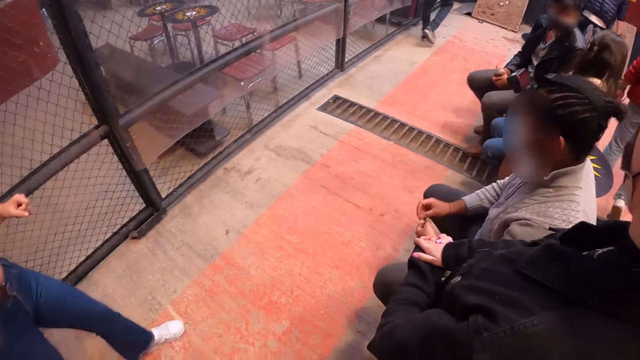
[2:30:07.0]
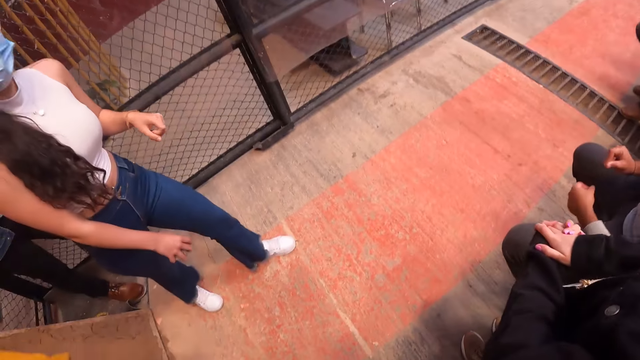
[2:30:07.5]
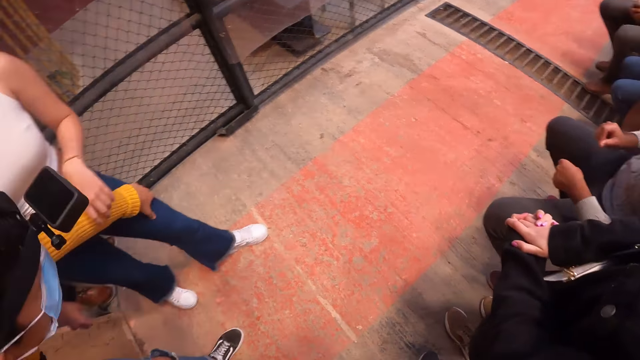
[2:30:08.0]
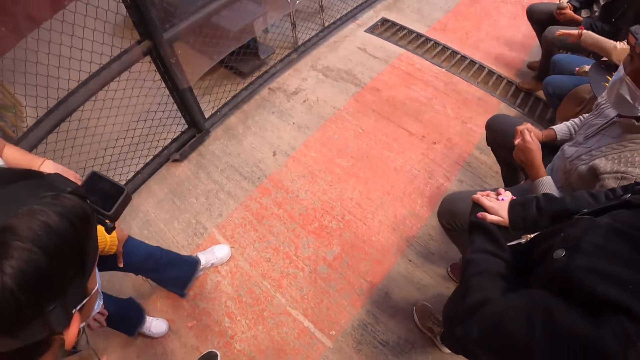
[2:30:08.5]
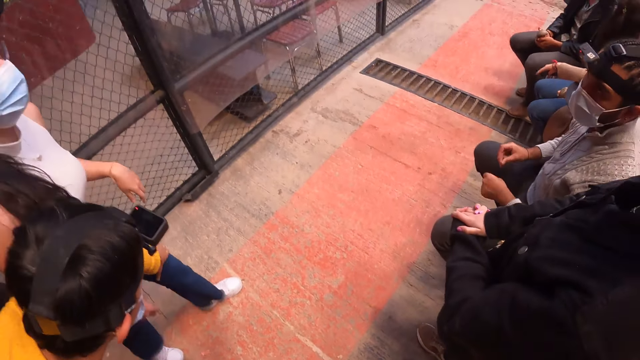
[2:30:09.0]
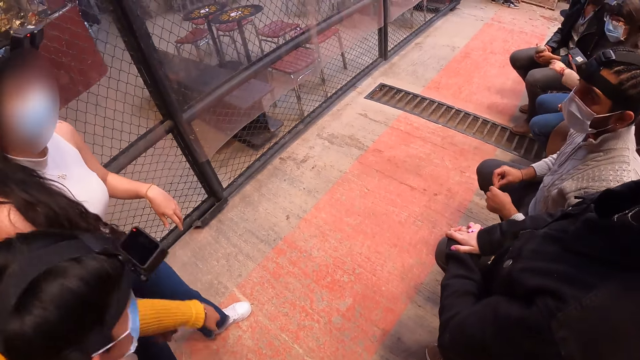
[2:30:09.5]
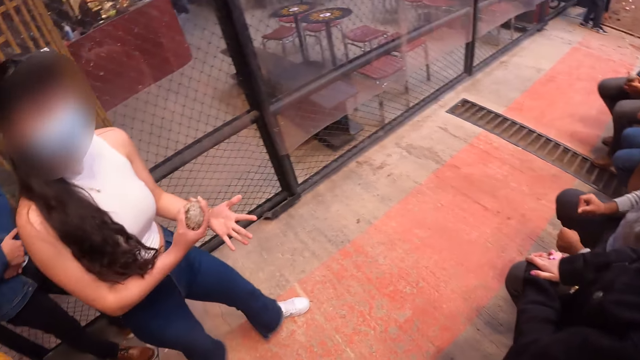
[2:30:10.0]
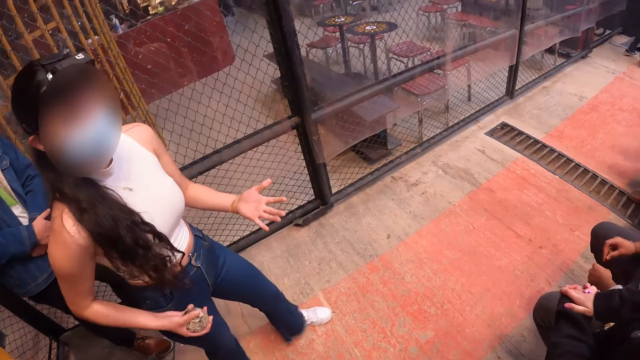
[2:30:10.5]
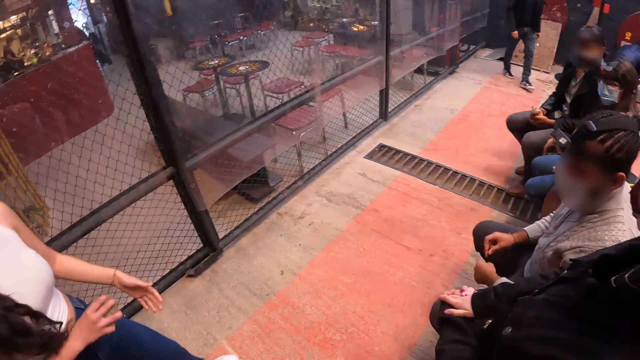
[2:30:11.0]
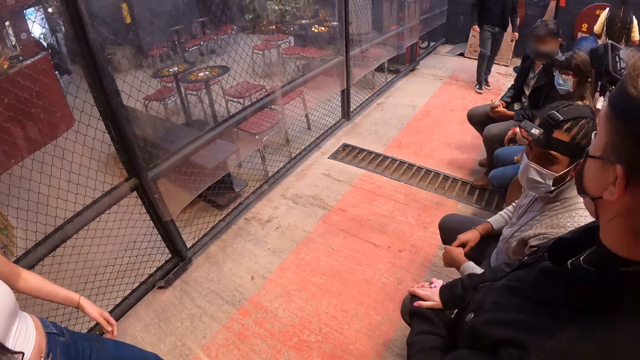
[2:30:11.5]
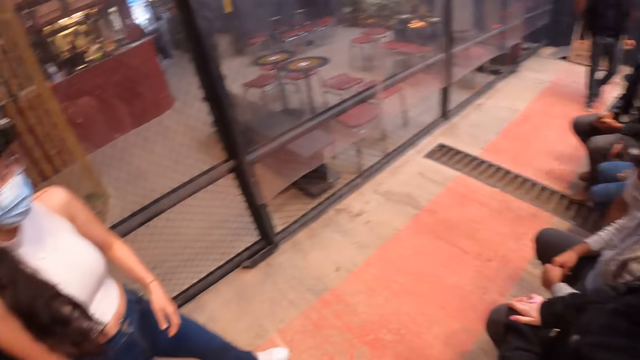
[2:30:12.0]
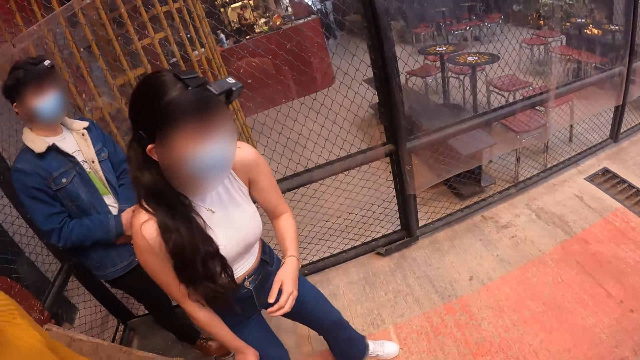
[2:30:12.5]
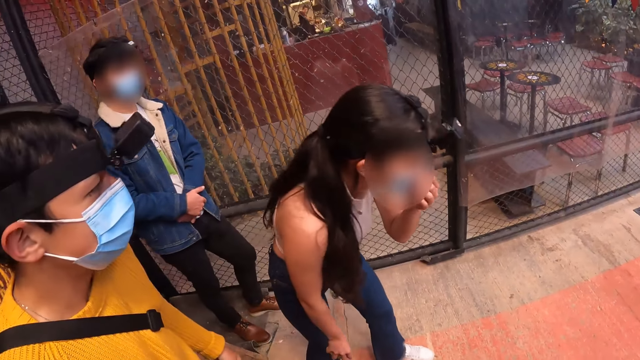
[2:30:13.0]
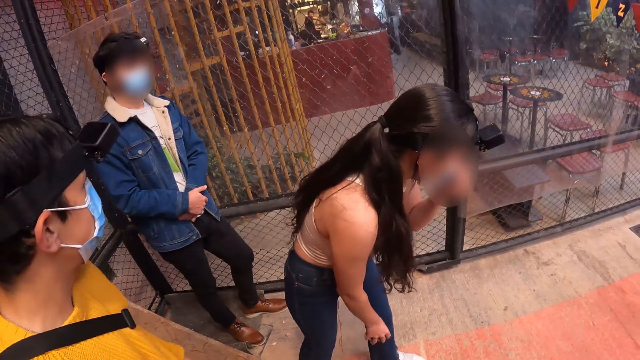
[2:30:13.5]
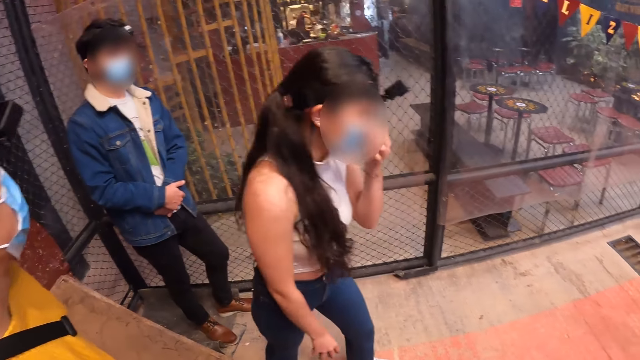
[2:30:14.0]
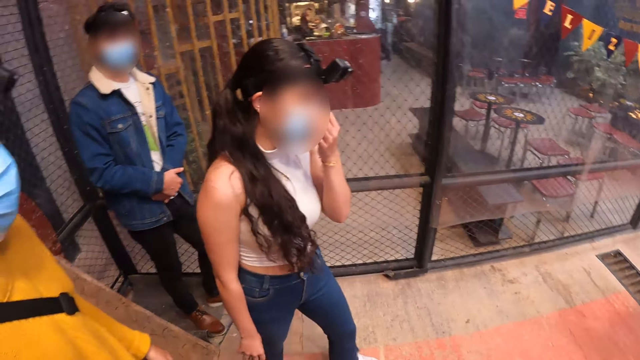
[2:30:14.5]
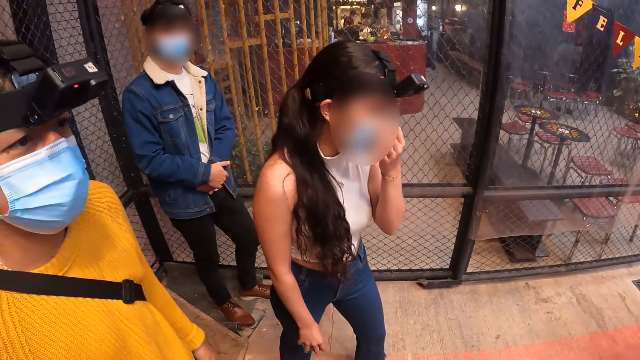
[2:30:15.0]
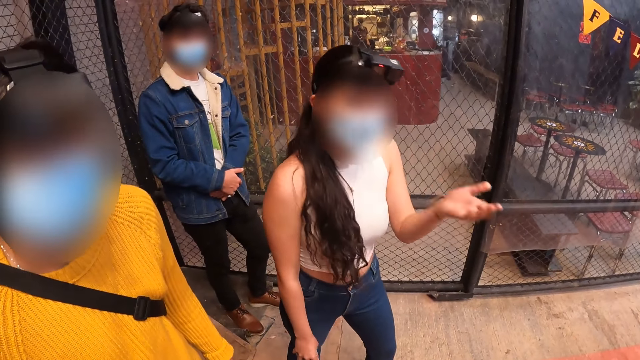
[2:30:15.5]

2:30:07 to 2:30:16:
The camera wearer looks at a woman. A man touches the leg of the woman. The woman converses with the camera wearer. The camera wearer looks at the woman. The woman holds something.

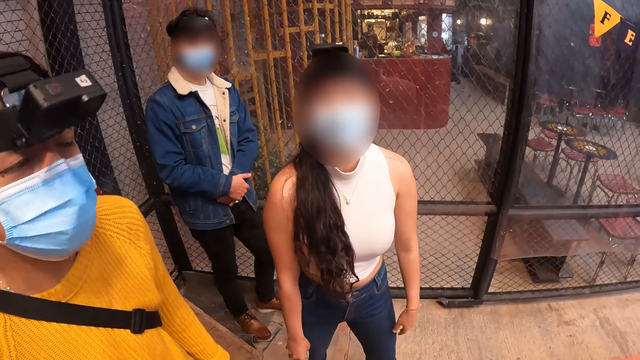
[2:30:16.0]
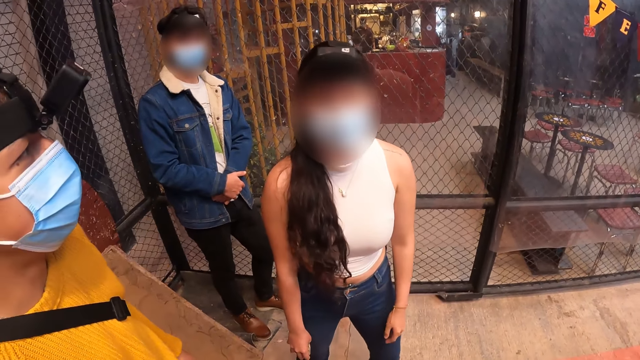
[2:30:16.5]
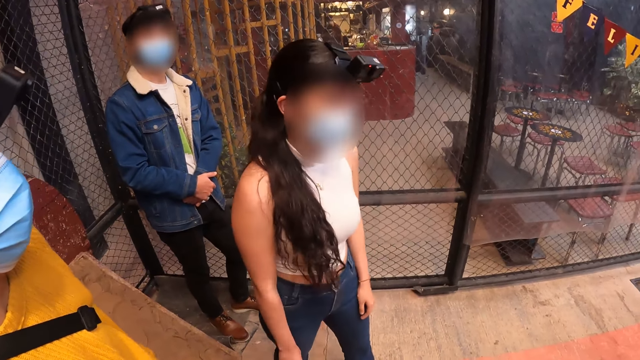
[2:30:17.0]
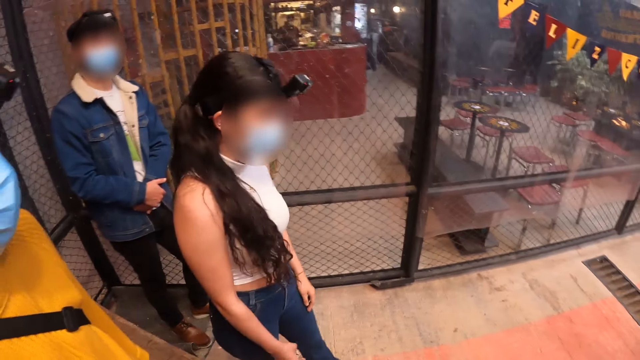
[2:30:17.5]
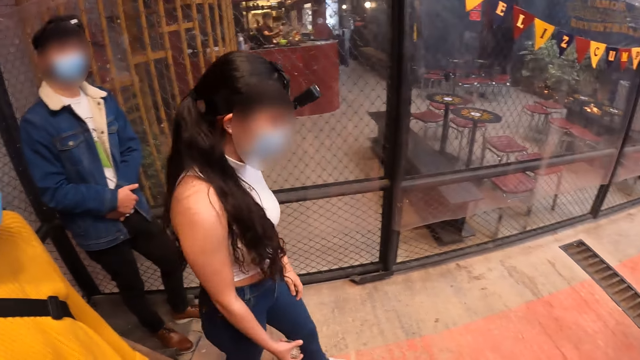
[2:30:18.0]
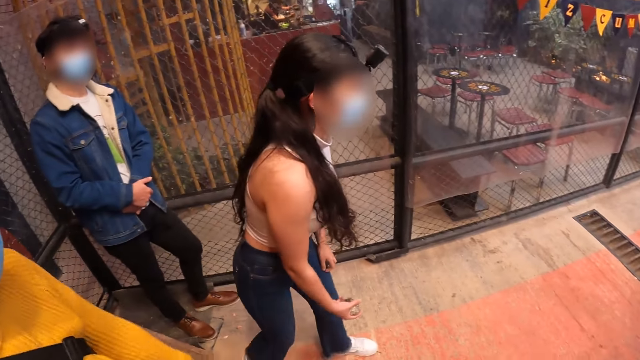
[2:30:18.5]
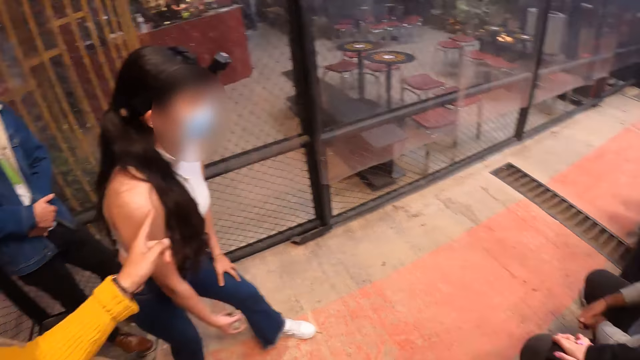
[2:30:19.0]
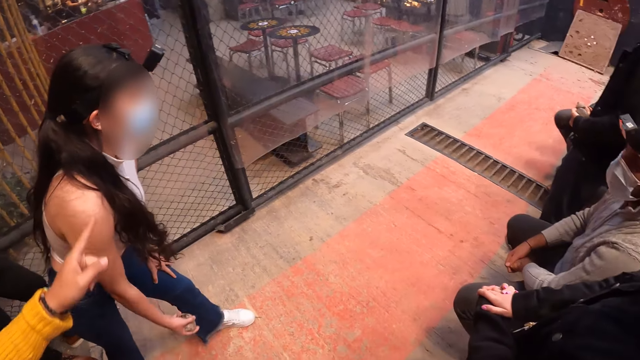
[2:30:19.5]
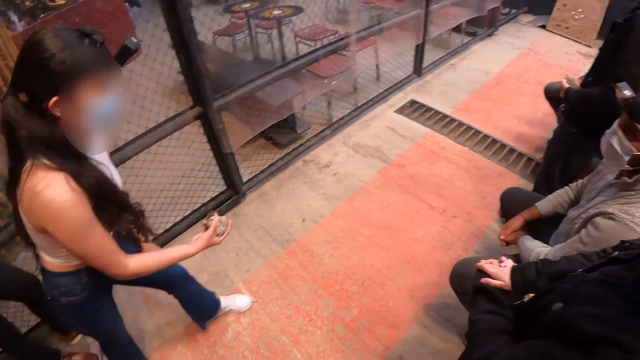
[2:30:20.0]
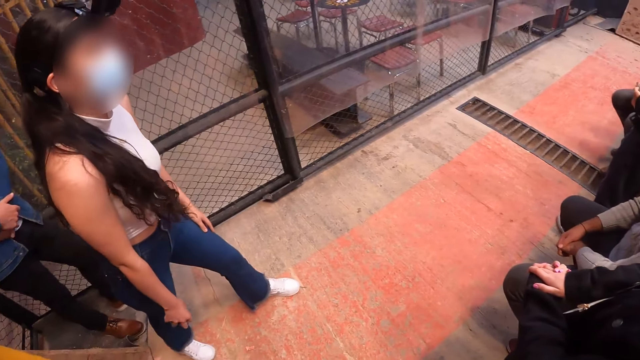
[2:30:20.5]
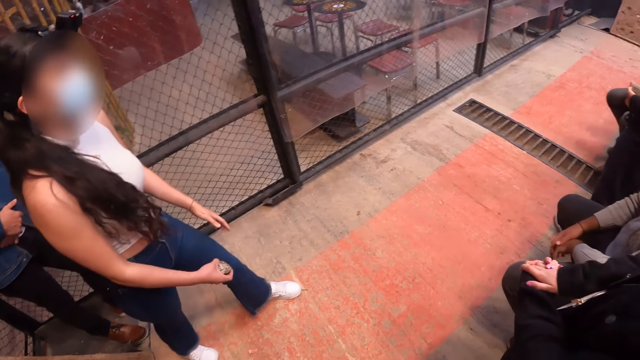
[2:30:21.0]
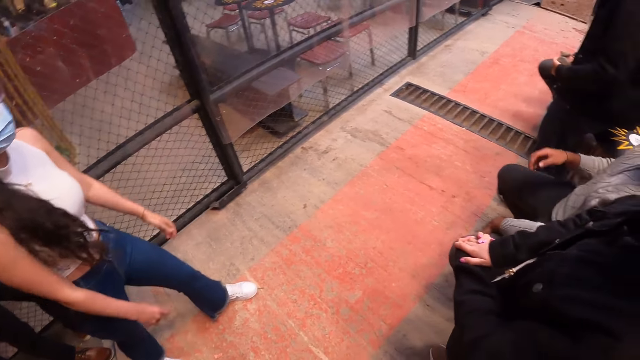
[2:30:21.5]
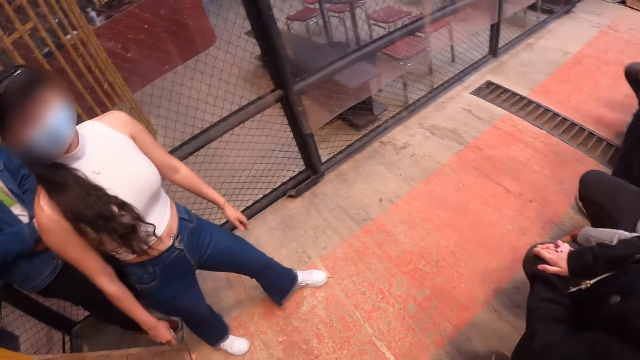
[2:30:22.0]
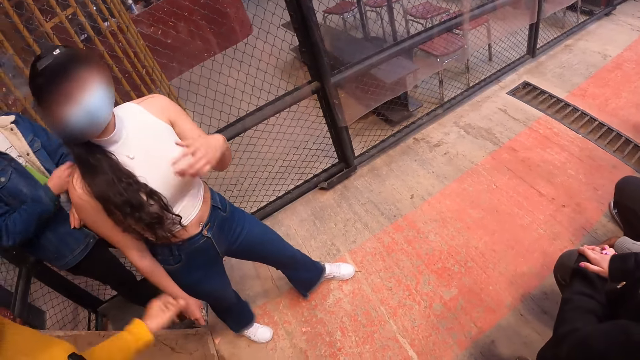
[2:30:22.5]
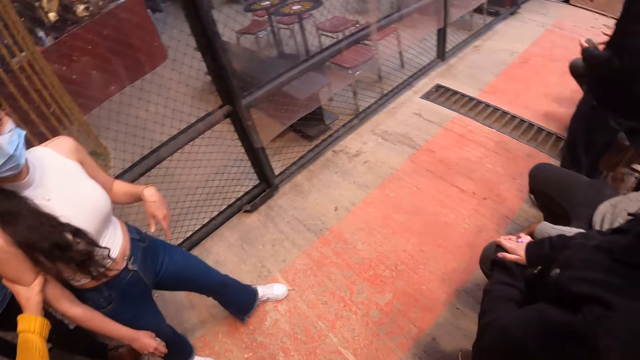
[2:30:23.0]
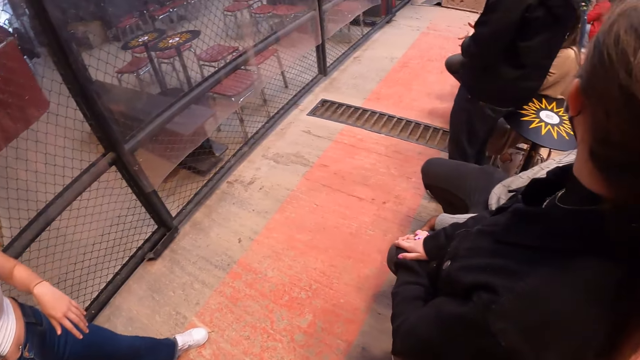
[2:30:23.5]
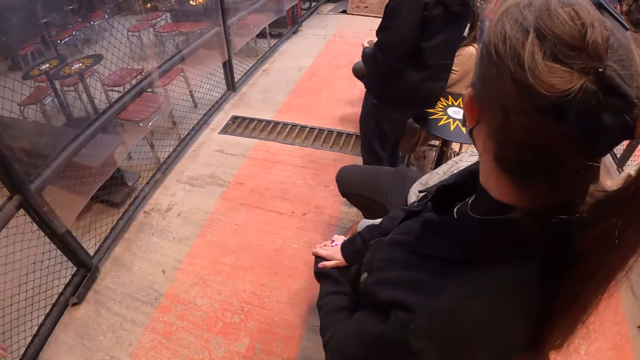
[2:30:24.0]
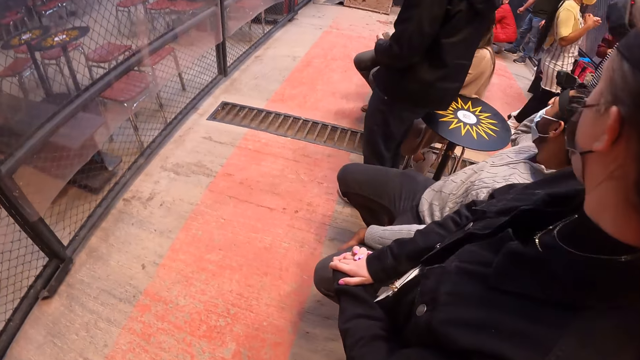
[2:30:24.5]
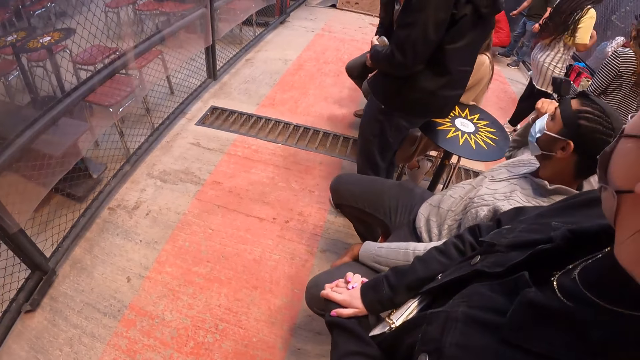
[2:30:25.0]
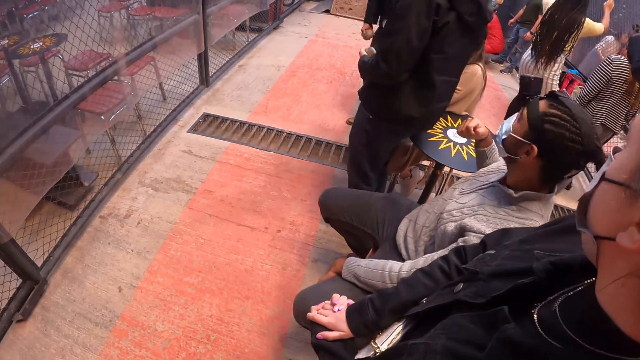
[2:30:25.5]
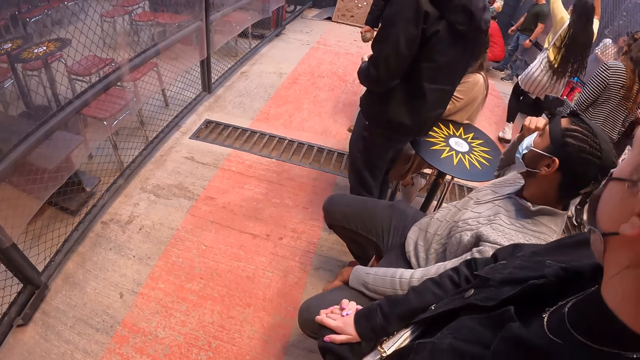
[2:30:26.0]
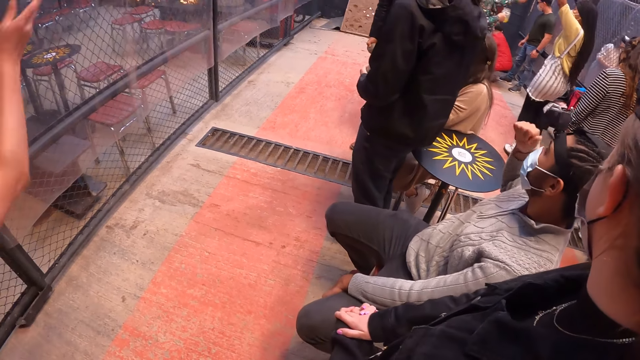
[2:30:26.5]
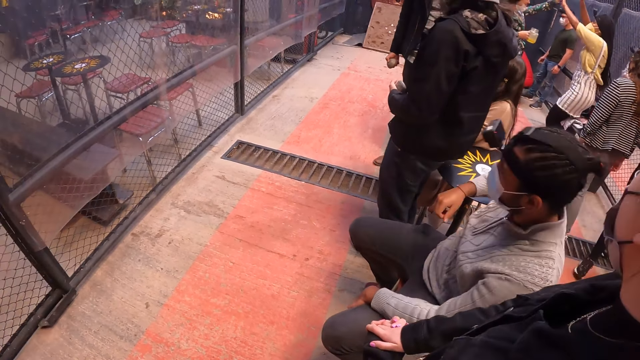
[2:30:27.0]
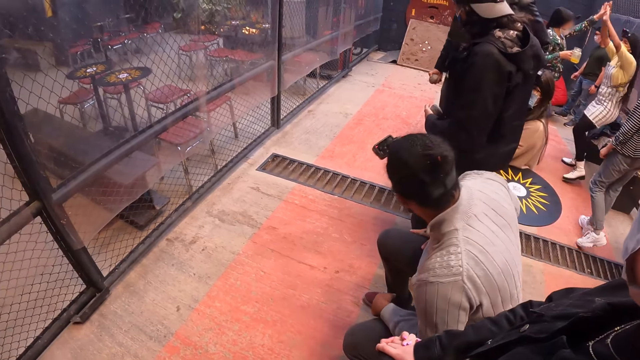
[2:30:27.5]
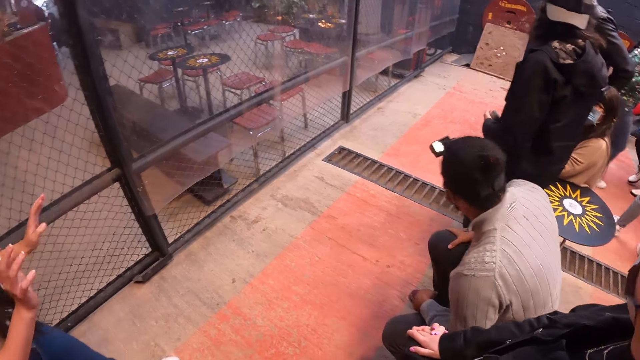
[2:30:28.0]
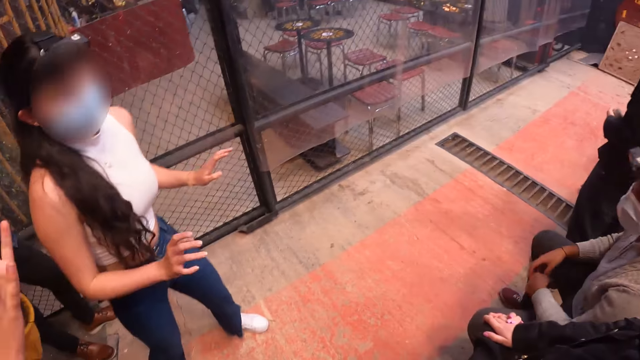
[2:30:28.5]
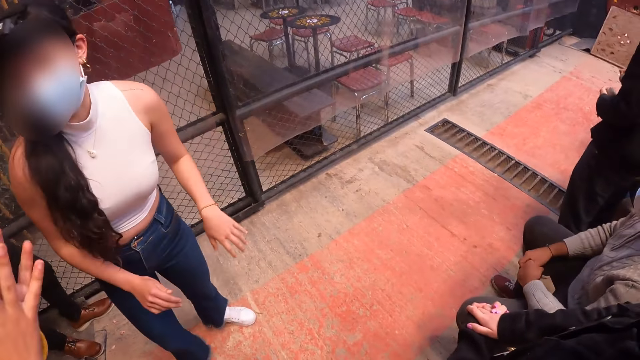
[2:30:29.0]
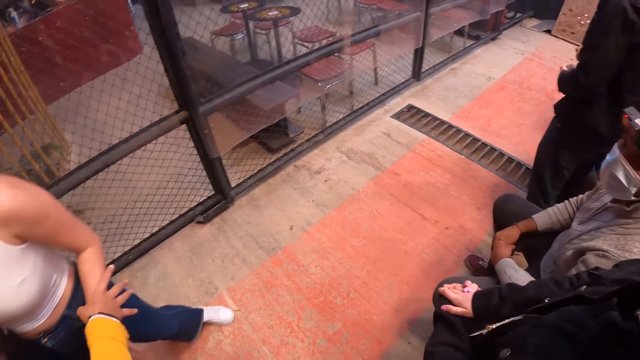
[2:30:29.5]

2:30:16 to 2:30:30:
A woman looks at the camera wearer. The woman holds something. The camera wearer looks at the woman. They converse with the woman. They look around the room. The woman throws the metal disc on the tejo board with her right hand. The camera wearer looks at something.
